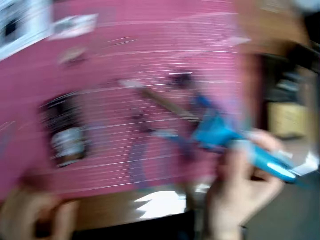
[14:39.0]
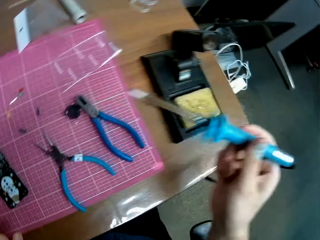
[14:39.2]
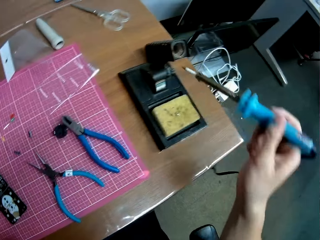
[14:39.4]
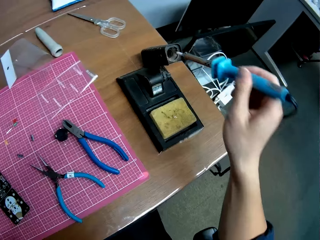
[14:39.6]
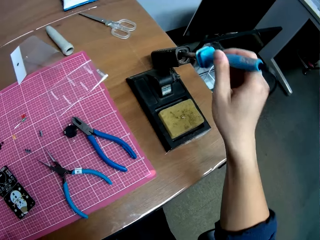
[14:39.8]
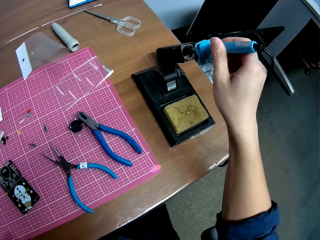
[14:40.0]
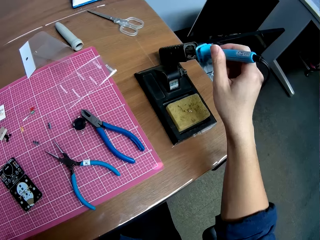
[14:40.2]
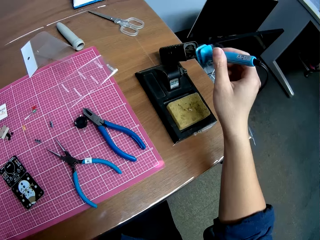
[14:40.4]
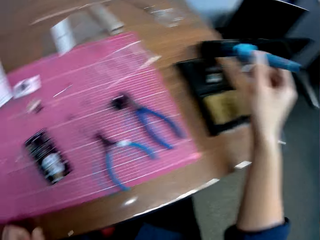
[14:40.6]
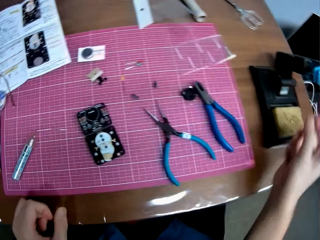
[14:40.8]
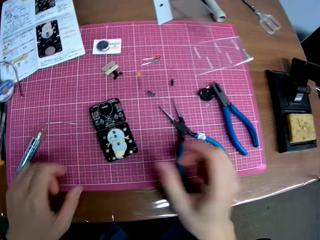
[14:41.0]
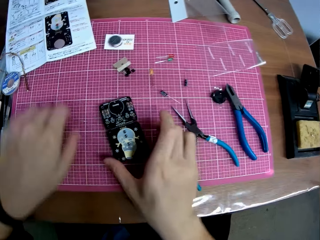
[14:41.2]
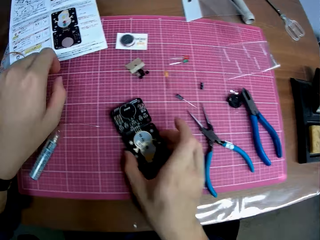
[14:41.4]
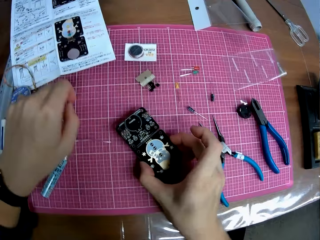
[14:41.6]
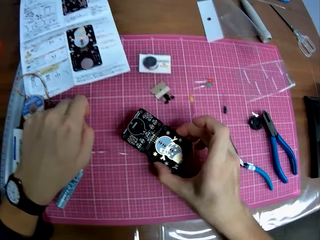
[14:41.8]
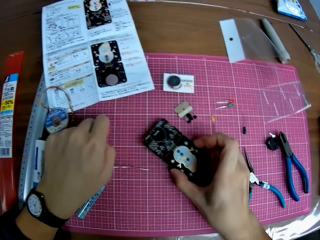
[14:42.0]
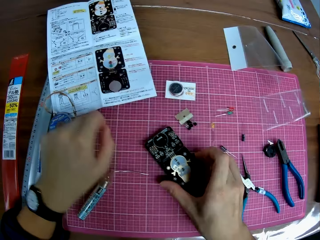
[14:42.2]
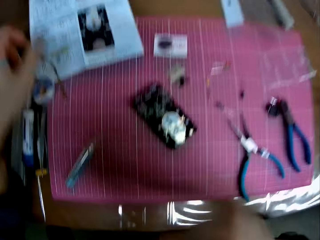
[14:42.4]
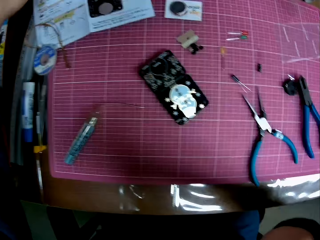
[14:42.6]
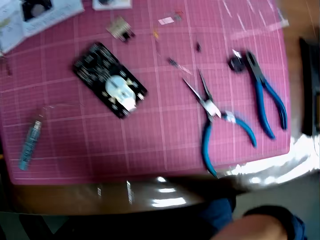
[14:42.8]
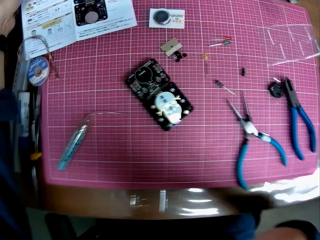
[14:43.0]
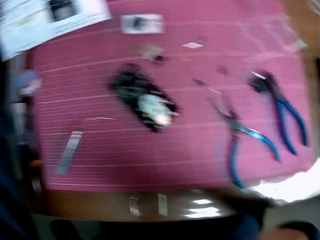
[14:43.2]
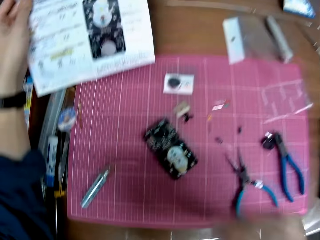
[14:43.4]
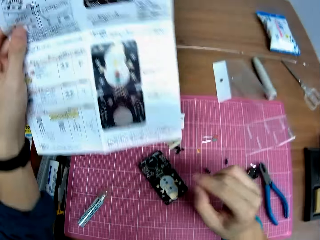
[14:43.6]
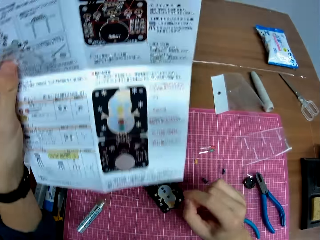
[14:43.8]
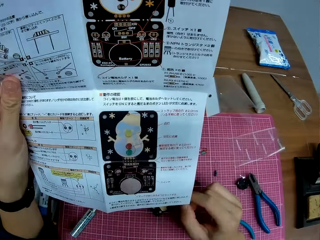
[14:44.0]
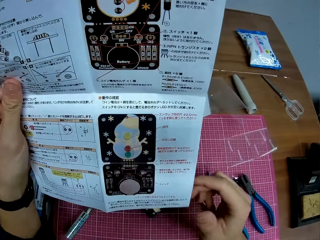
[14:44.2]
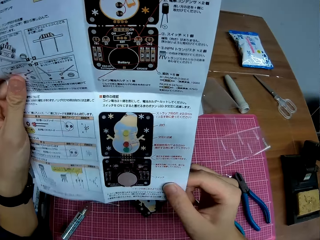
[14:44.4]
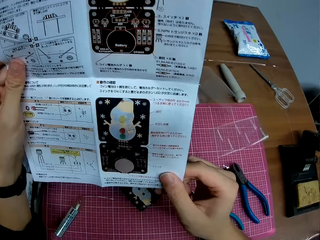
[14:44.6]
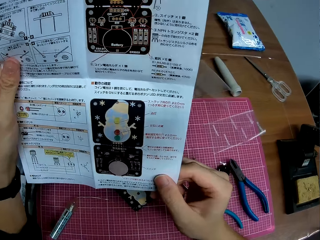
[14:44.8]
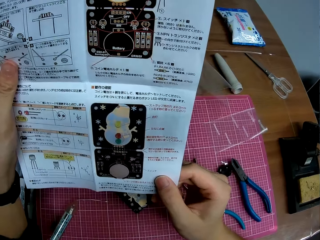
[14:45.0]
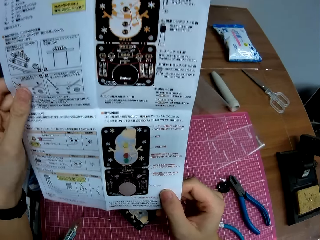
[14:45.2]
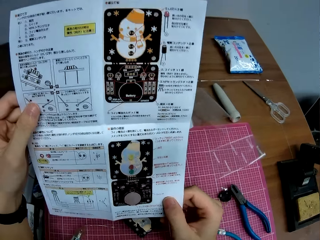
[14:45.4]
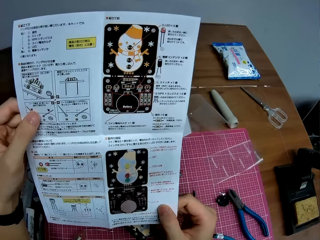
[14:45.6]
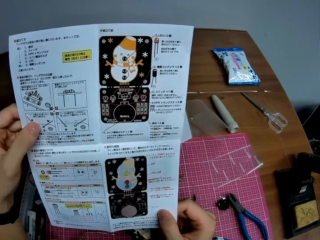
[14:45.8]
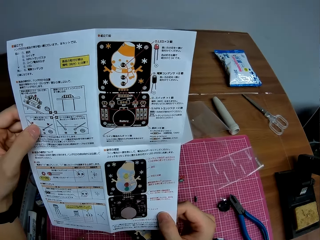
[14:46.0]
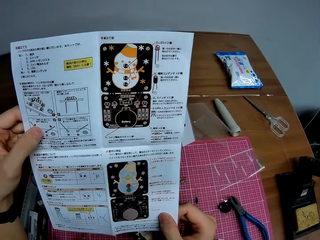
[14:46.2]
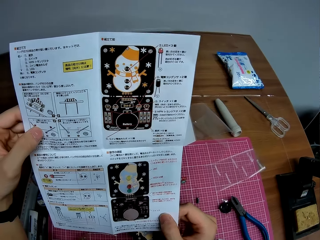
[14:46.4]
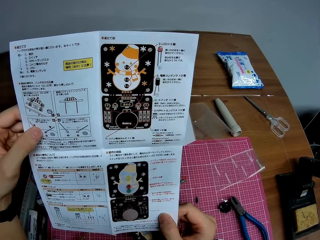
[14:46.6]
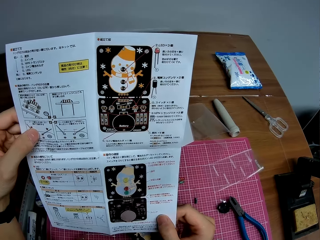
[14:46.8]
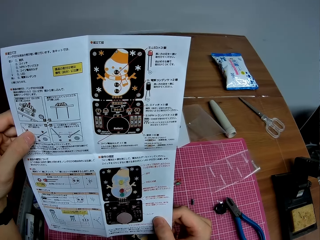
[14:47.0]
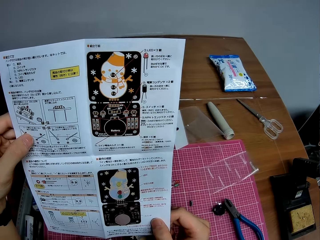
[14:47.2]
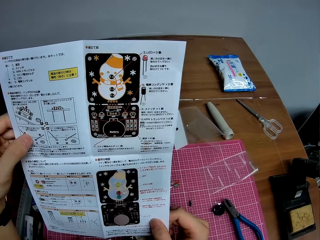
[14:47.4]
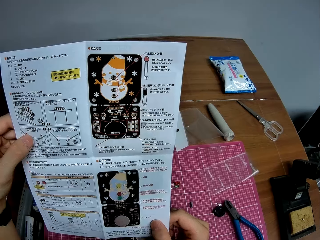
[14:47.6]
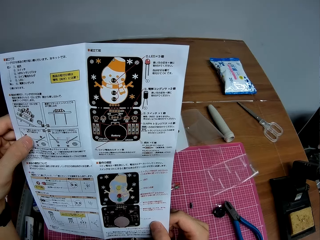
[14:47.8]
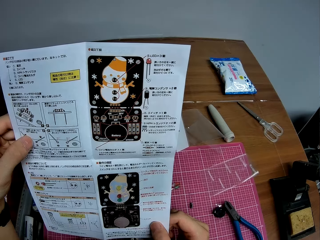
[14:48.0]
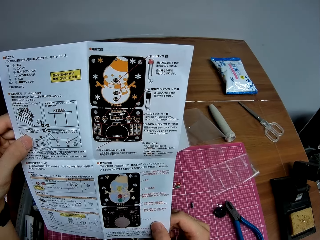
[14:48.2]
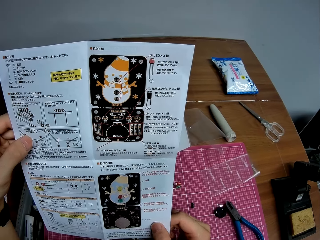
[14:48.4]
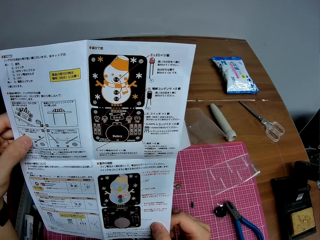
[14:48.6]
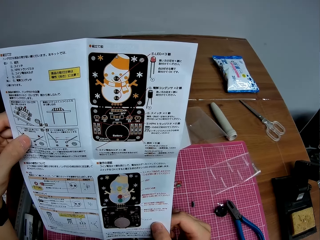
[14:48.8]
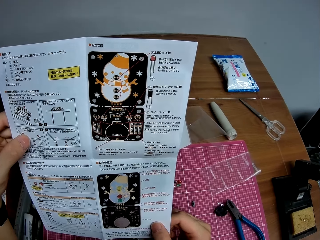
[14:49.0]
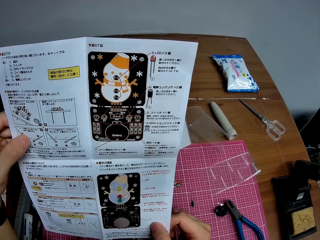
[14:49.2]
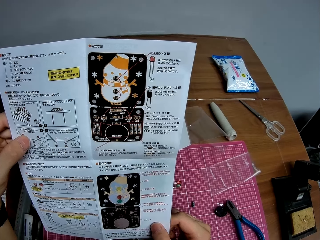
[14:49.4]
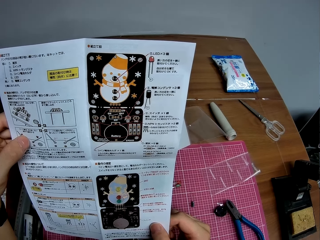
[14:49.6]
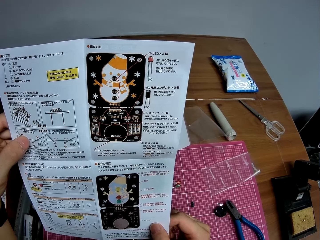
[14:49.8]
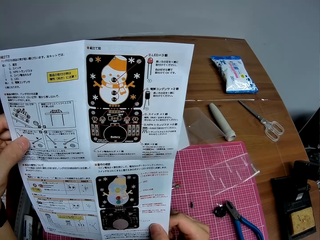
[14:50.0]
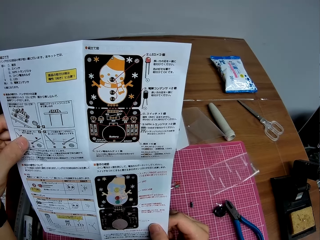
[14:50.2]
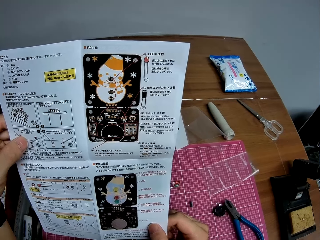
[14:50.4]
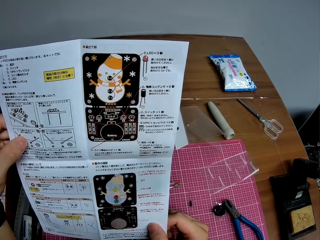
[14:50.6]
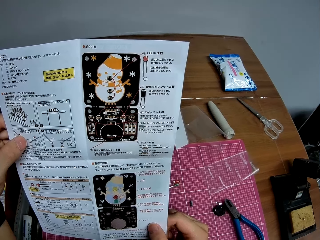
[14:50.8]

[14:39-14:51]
The camera wearer holds the solder wire on the table and drops the solder wire on the table. They drop the soldering iron in a case on the table. They adjust the electronic hardware on the table. They take the electronic motherboard. They pick up a manual or paper on the table. They read the paper.

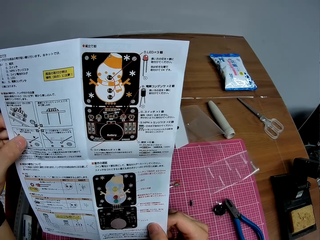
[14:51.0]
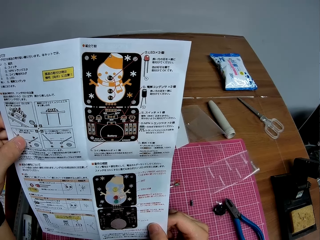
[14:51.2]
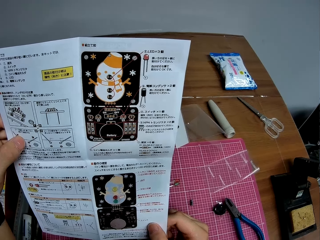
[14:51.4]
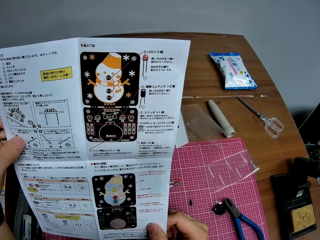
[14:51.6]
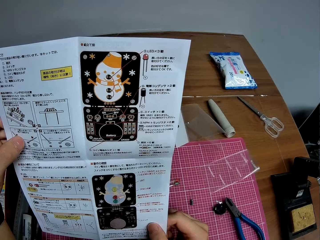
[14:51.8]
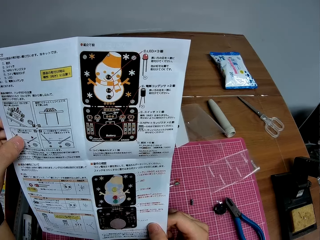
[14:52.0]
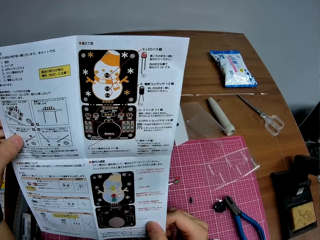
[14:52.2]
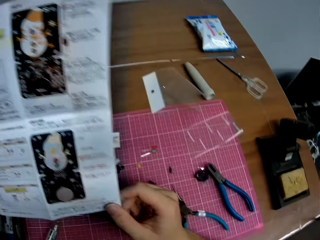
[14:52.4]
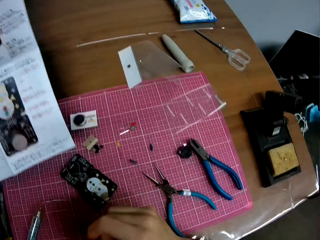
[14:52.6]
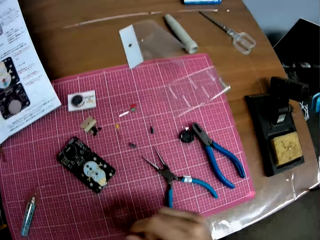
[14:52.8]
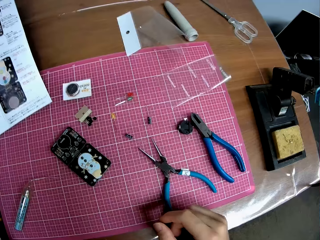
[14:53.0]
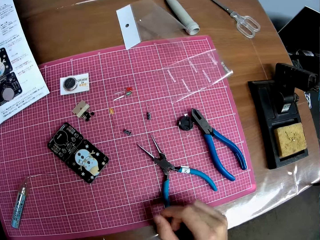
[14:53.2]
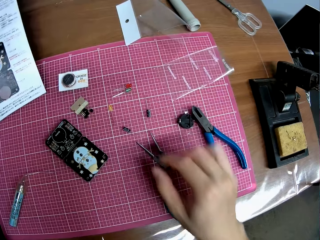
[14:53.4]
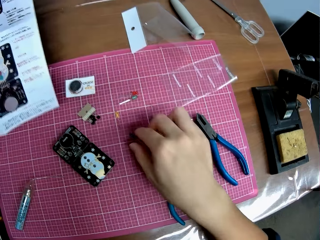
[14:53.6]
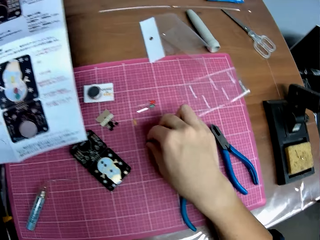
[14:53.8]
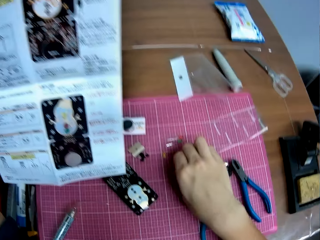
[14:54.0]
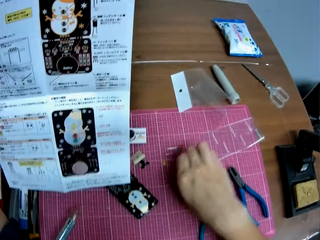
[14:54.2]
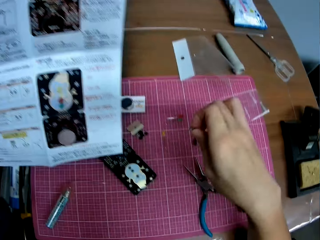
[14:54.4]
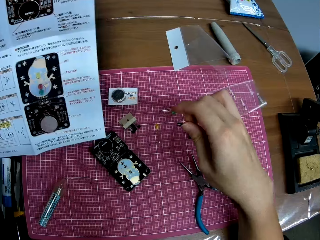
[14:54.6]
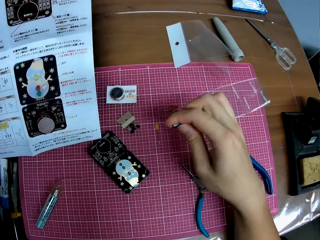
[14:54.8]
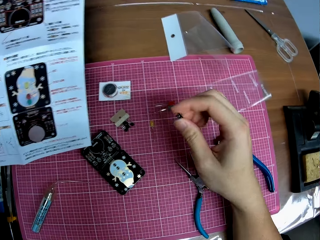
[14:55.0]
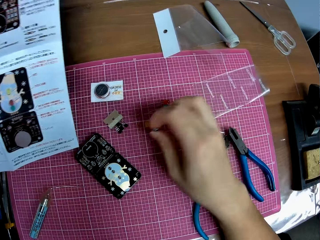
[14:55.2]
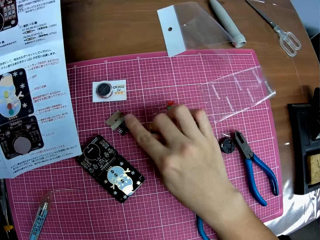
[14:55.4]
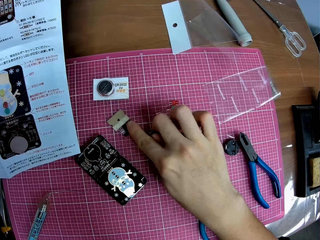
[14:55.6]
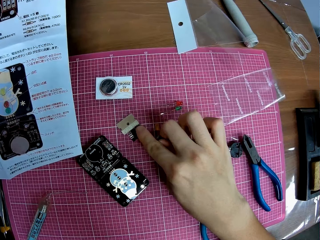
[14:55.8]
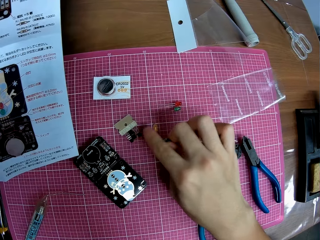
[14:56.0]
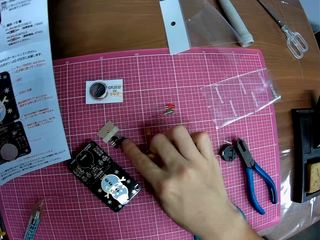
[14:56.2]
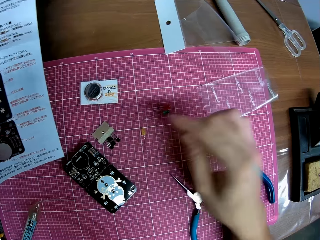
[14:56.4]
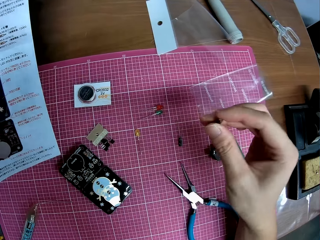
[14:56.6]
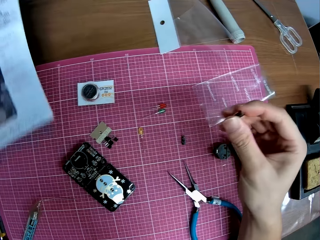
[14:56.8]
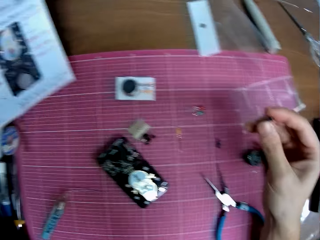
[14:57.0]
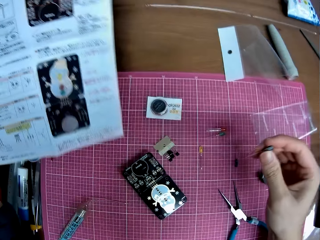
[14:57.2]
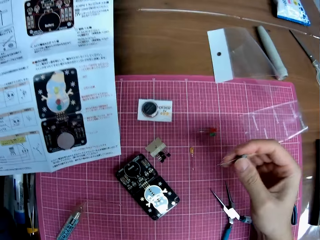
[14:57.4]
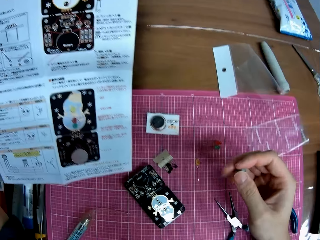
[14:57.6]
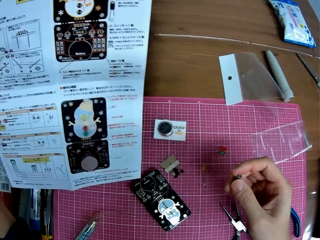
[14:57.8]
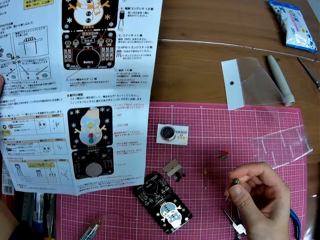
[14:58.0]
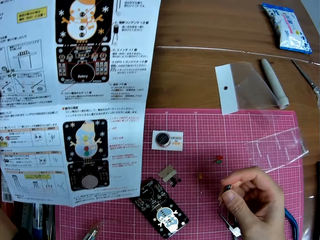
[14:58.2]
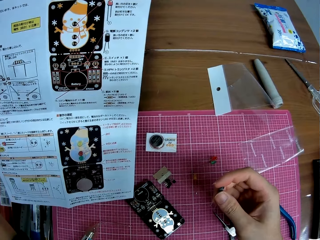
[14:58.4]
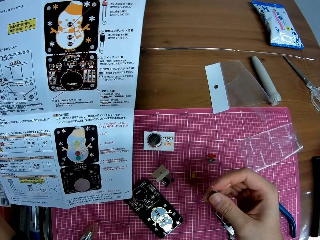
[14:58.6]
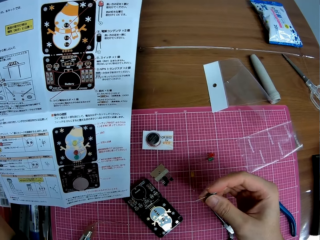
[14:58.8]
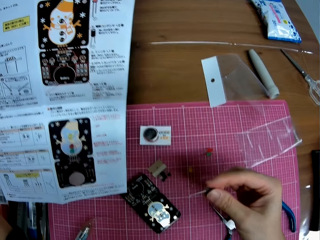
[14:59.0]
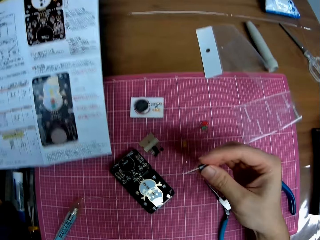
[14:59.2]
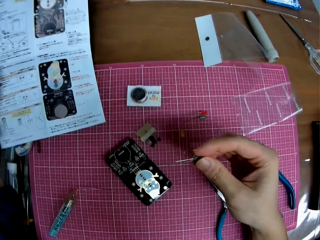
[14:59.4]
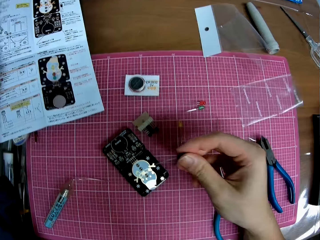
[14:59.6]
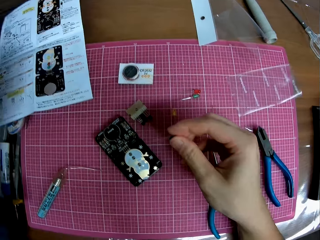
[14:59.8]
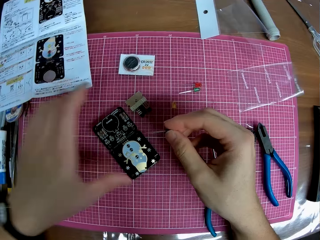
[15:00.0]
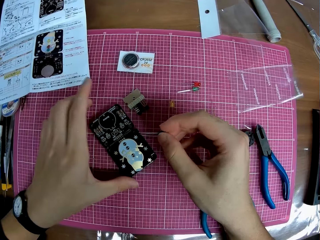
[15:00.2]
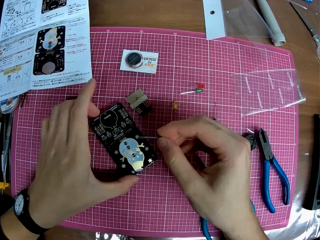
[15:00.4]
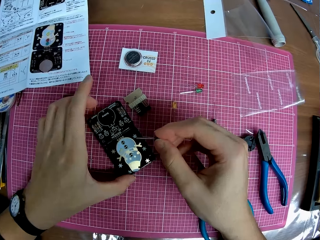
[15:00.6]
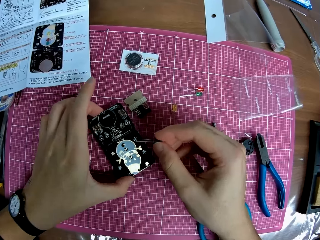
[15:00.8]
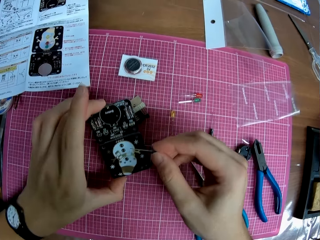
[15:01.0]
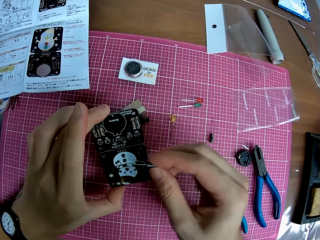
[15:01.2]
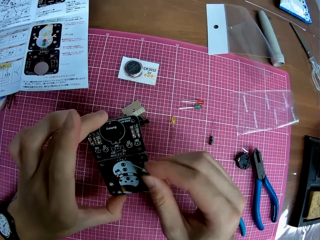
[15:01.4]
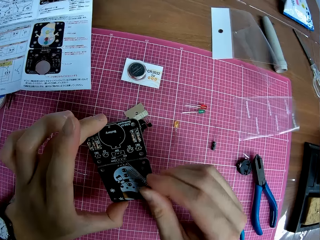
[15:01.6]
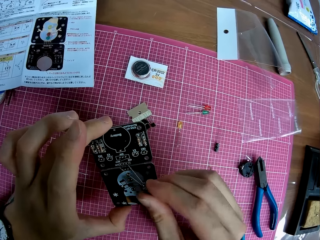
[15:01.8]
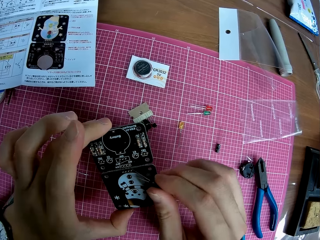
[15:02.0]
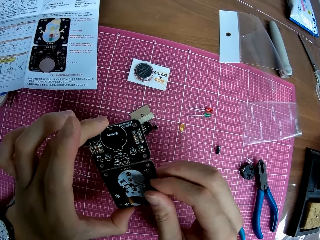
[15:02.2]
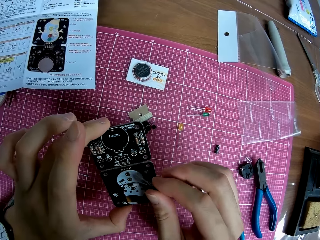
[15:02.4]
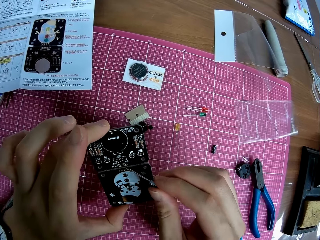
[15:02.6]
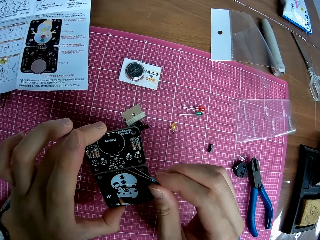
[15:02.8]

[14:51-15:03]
The camera wearer picks up an iron or electronic component on the table. They move a part of the electronic hardware on the table. They look at the paper. They take the electronic motherboard. They adjust the electronic hardware on the table.
